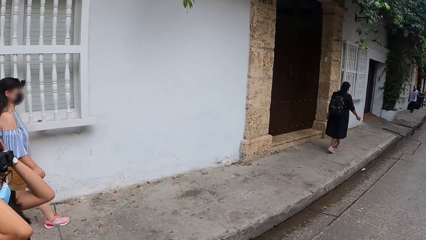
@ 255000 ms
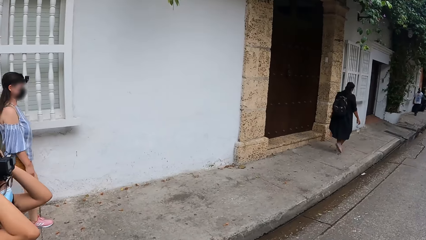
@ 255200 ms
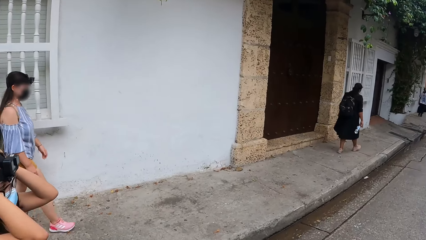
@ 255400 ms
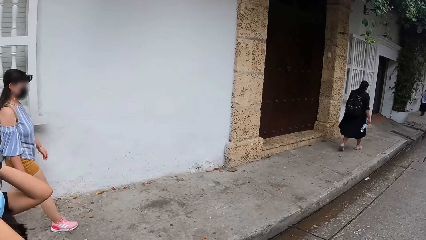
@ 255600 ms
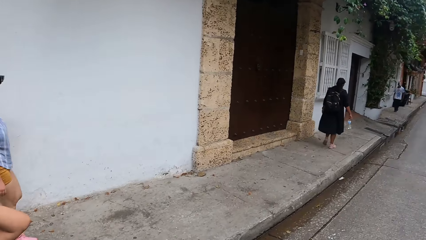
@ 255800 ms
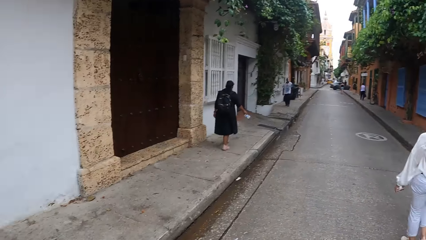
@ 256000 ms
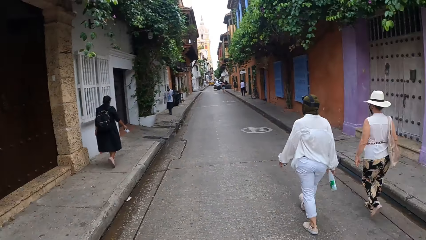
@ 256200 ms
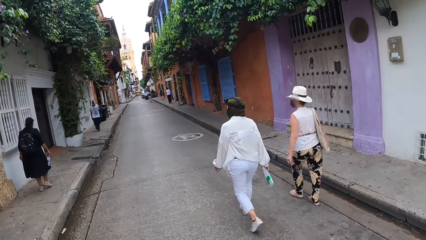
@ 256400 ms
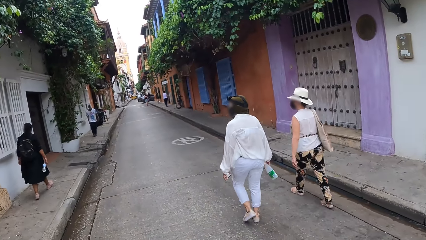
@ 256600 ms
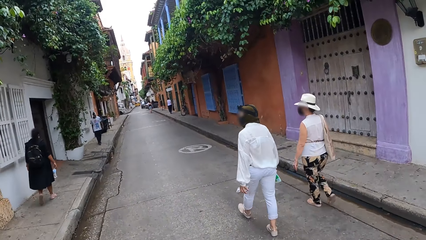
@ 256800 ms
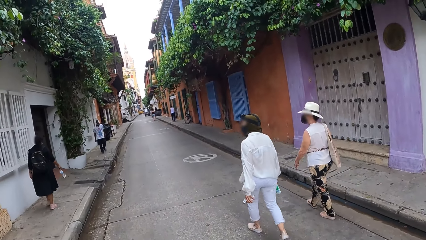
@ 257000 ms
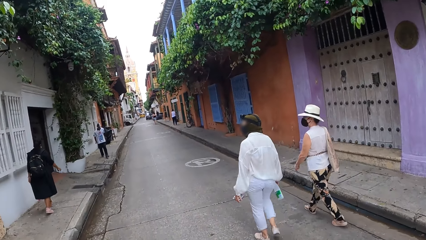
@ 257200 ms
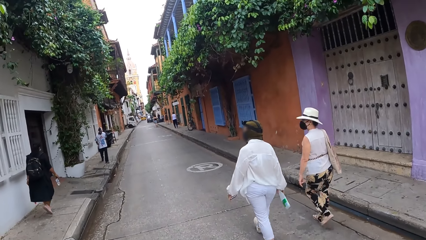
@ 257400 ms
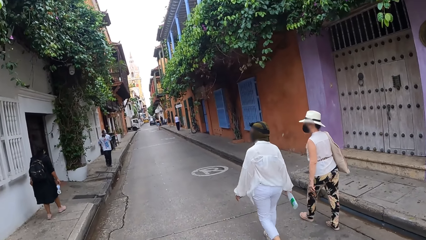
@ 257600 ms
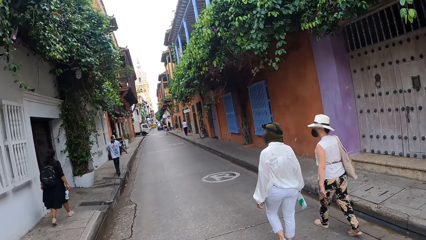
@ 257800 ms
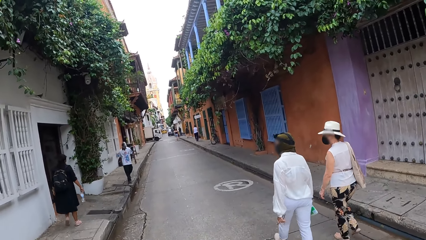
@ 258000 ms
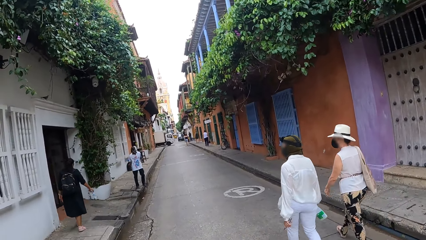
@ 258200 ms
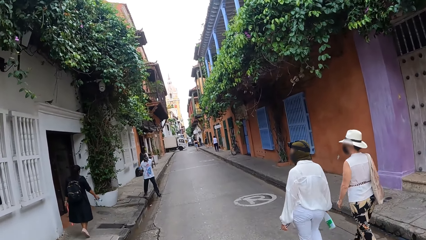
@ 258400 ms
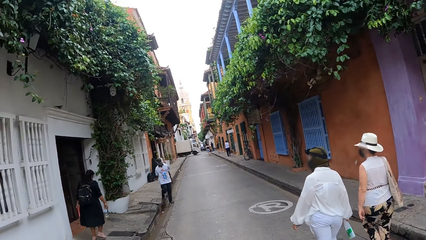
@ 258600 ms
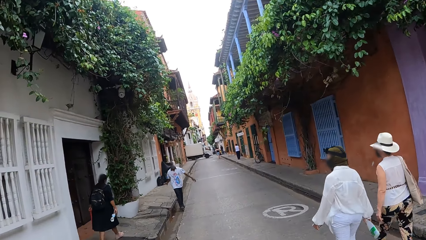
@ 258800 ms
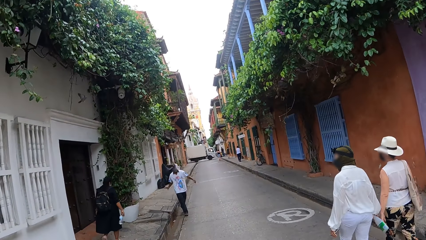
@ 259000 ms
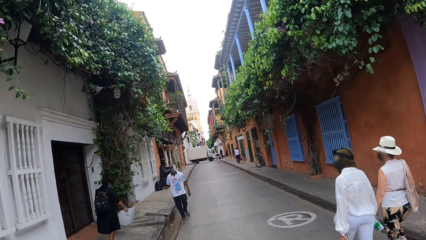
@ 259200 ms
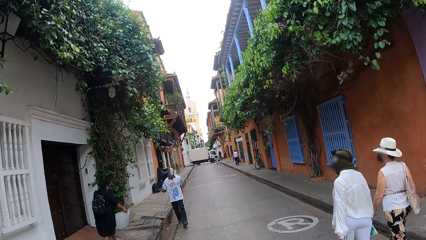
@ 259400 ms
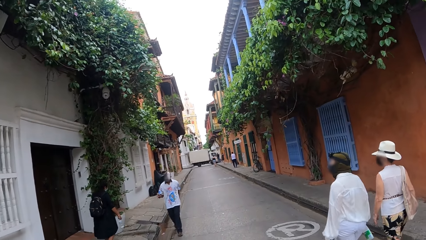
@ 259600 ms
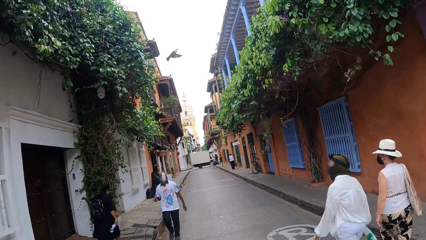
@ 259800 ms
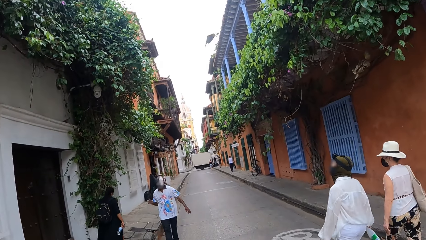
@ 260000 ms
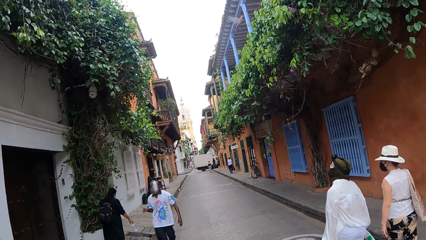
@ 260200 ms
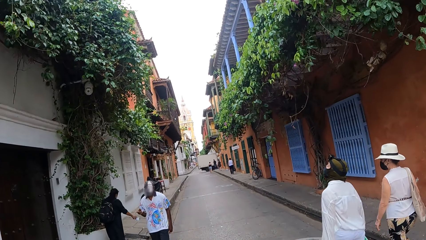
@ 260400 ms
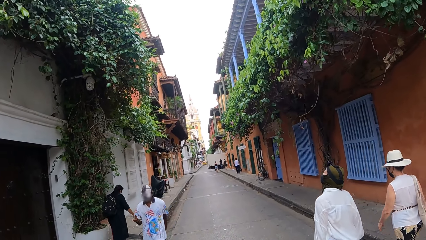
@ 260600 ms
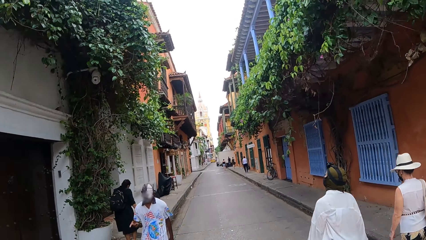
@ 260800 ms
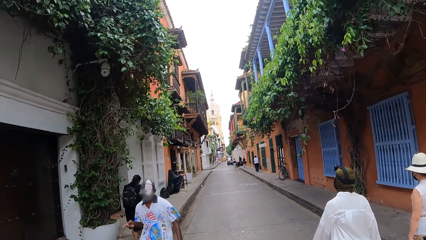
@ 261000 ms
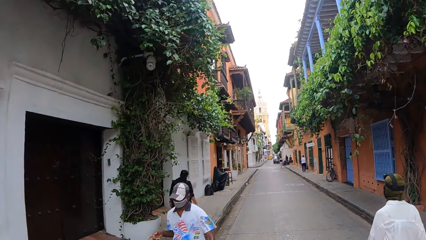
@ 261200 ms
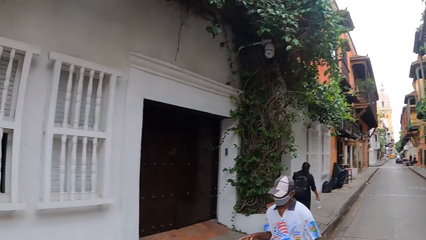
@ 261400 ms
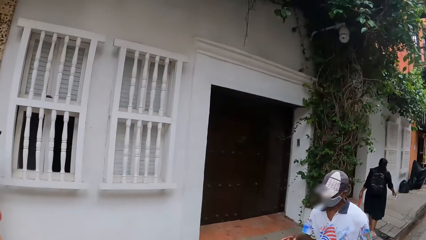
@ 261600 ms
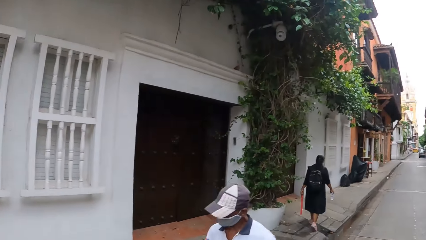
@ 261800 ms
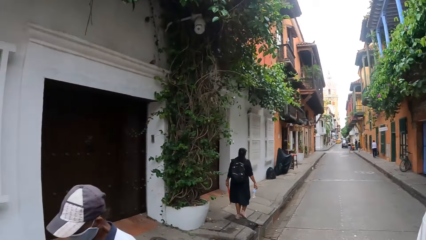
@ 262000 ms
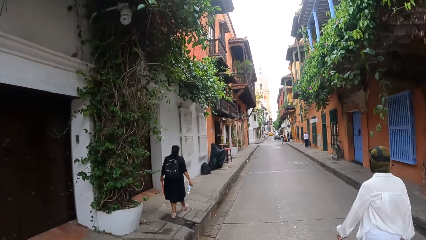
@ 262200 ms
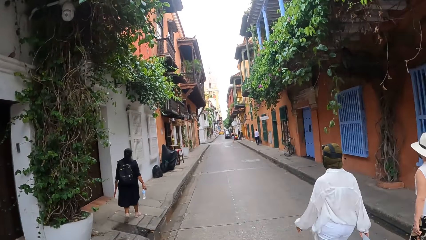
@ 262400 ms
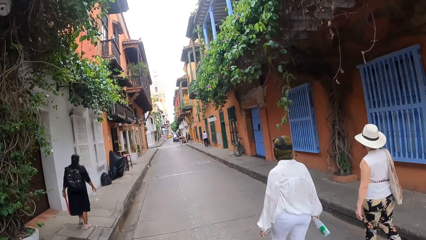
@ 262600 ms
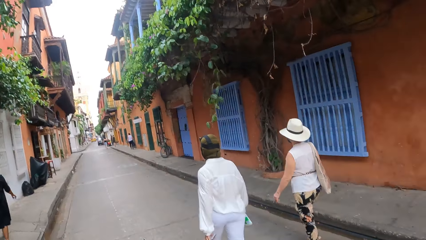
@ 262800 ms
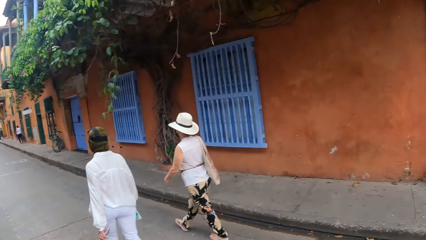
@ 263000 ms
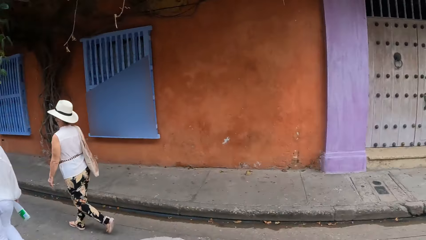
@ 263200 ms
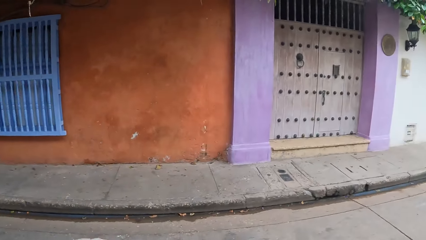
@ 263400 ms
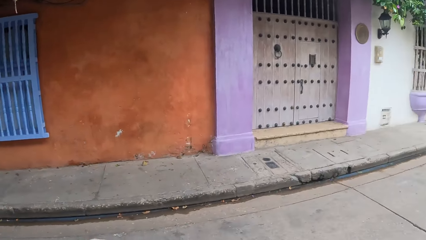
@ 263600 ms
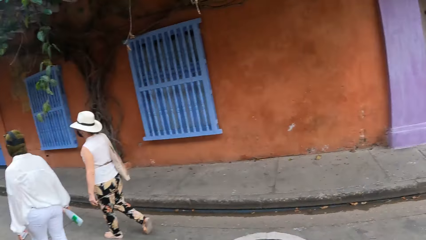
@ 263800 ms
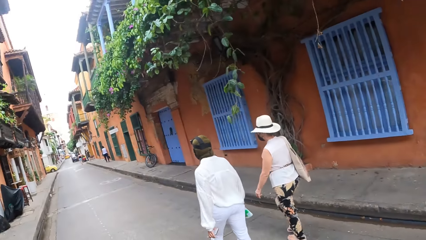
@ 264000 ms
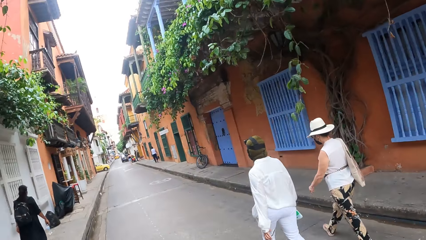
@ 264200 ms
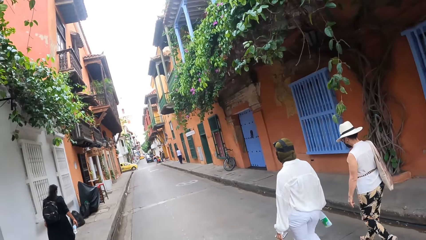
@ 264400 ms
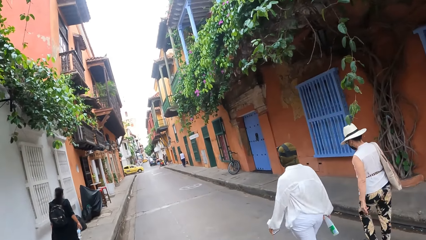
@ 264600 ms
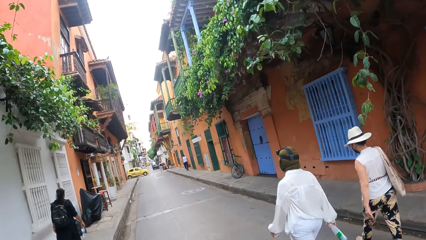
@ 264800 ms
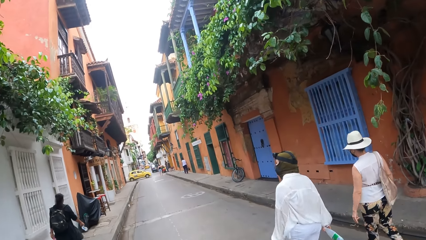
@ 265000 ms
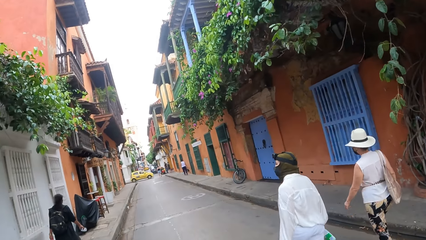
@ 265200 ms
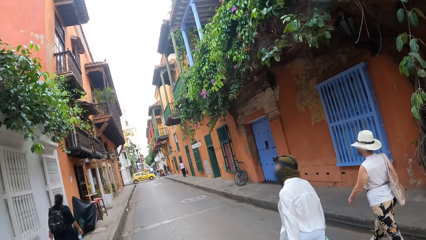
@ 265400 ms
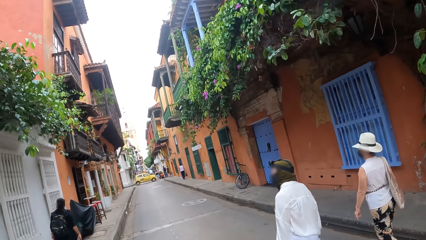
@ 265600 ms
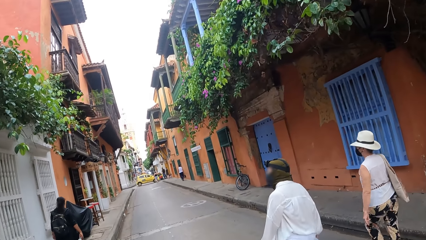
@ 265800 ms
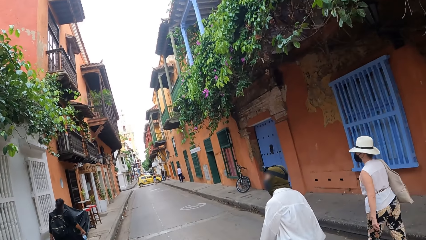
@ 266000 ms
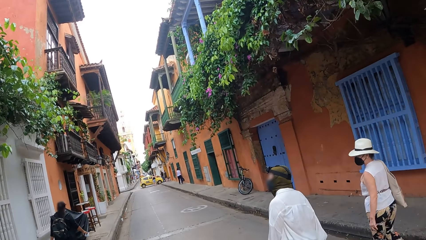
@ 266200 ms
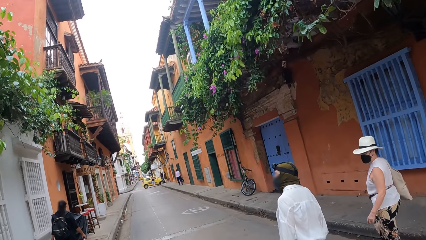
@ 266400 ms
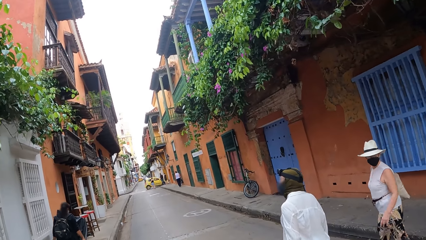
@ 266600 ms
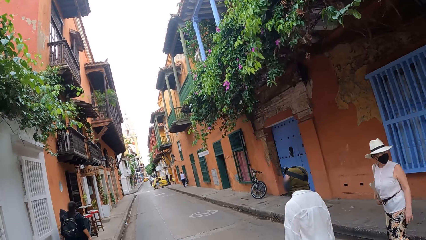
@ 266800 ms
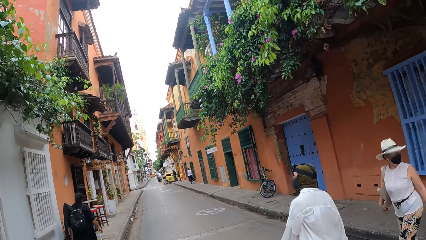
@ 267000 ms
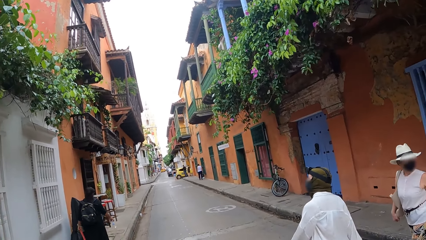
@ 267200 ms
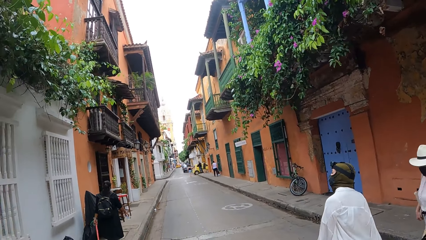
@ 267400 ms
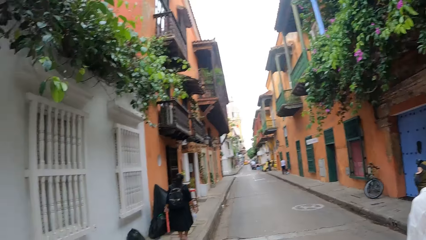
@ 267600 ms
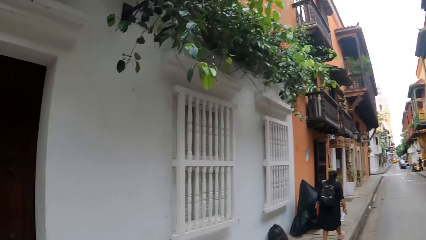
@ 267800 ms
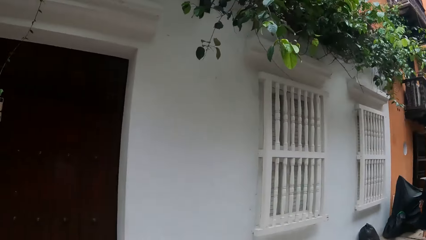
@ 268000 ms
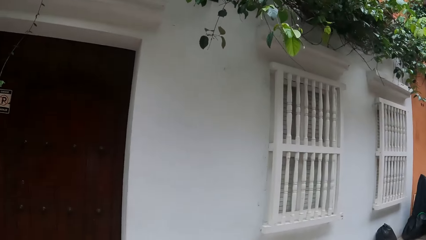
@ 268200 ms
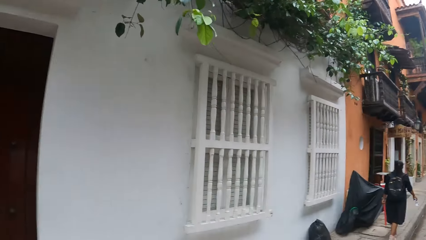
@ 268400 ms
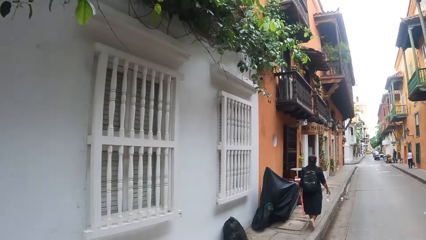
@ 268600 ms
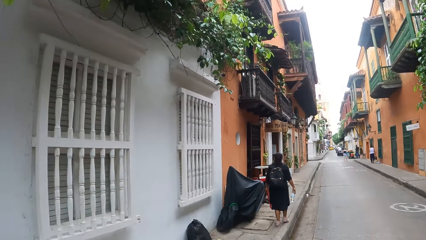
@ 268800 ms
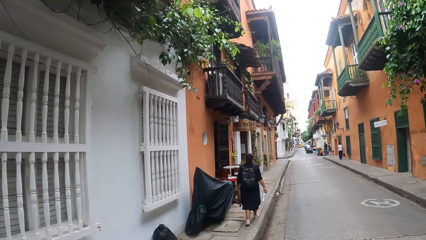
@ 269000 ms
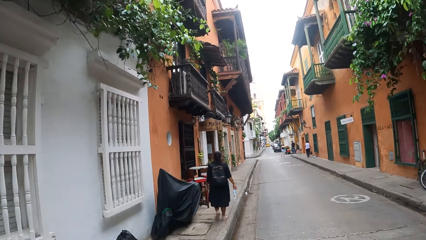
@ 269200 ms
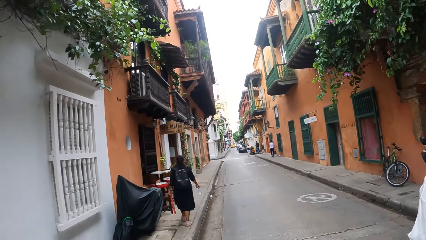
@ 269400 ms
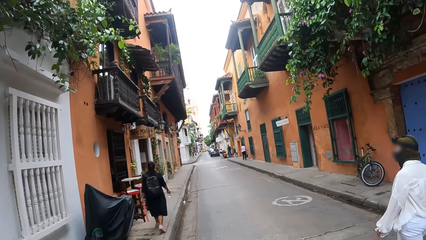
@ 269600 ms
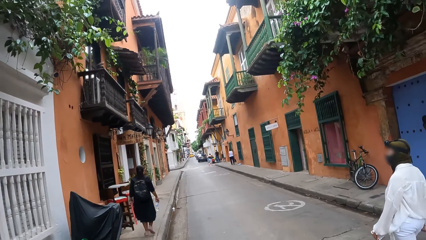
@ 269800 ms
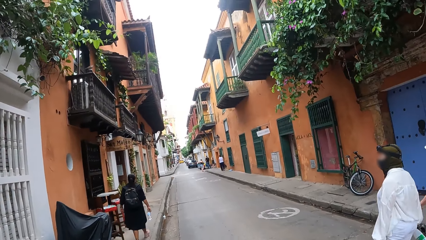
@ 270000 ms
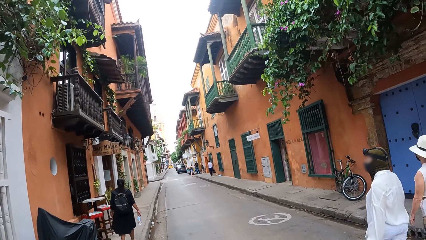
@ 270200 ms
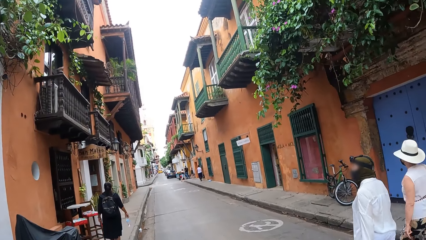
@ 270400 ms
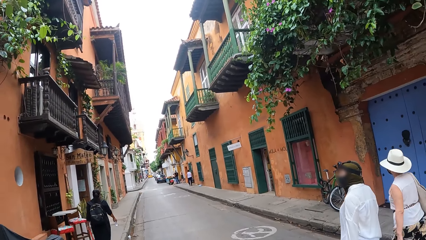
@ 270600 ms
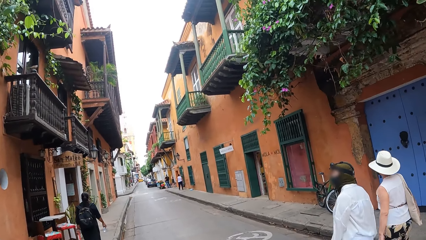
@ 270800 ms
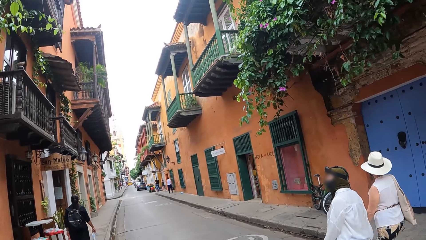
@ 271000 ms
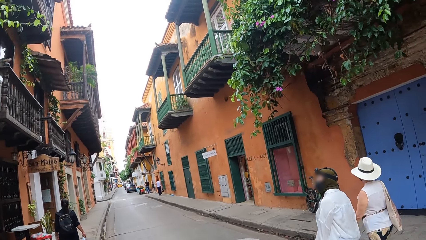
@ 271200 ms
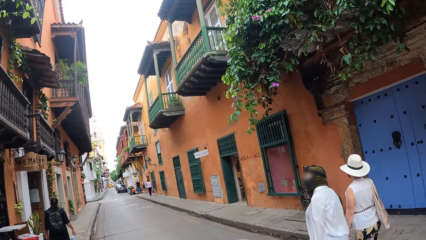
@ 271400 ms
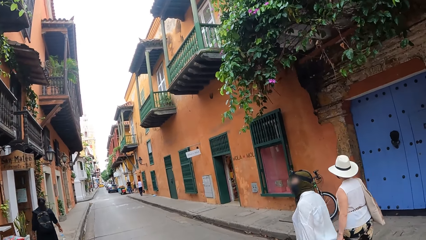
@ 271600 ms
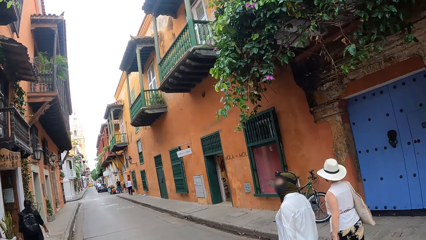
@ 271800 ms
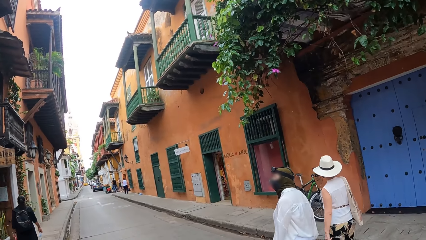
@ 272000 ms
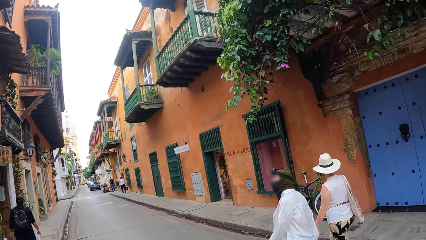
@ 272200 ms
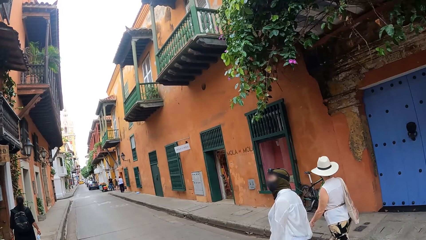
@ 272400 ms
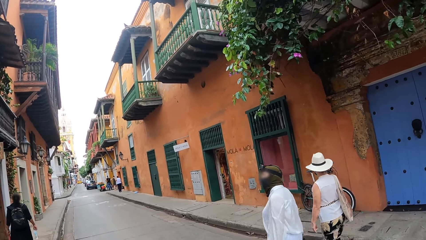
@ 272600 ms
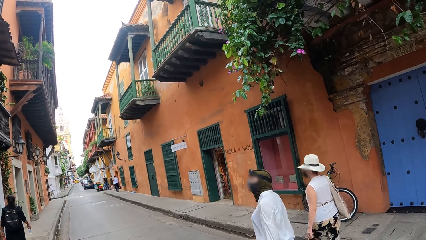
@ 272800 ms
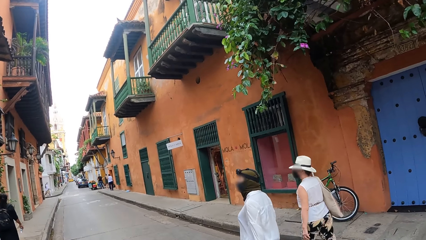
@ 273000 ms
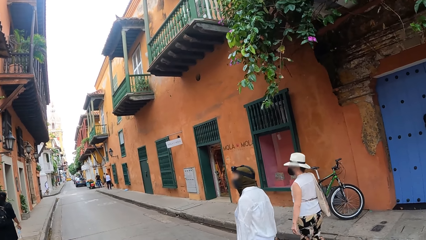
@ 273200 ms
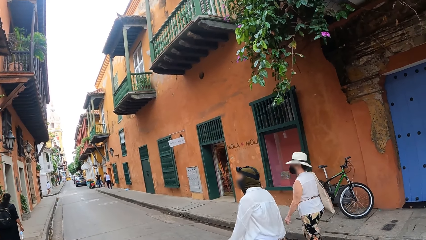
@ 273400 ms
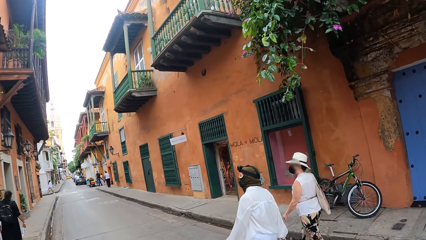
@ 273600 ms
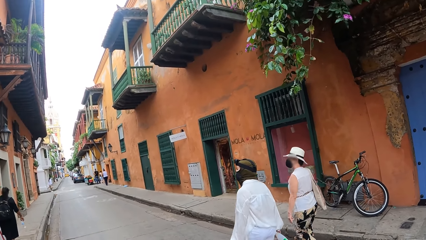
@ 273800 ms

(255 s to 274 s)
A woman adjusts the camera. Another woman walks. The camera wearer looks around the street.
